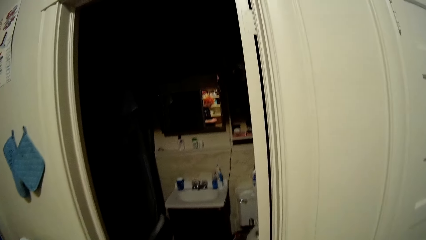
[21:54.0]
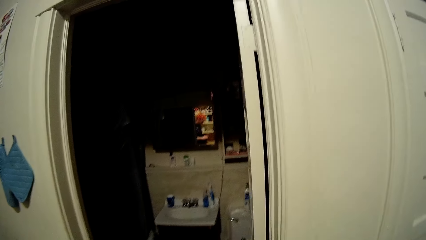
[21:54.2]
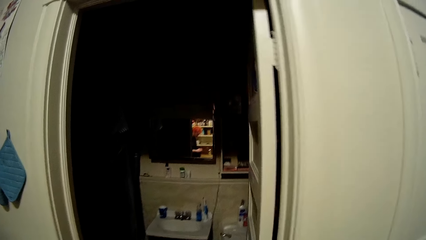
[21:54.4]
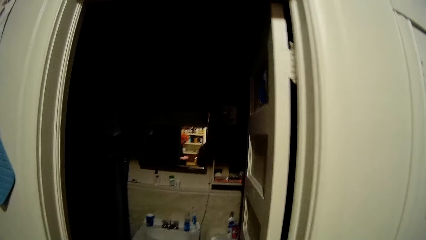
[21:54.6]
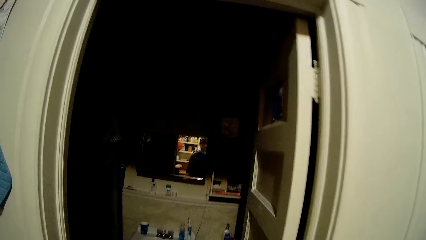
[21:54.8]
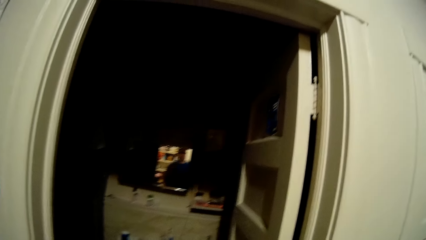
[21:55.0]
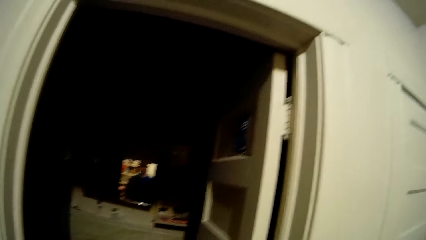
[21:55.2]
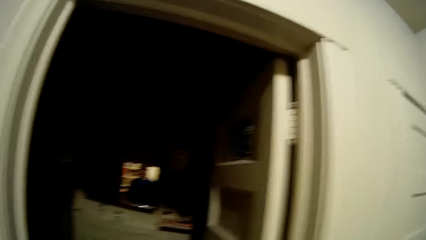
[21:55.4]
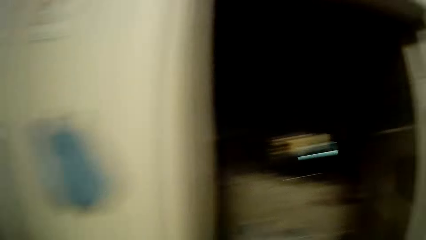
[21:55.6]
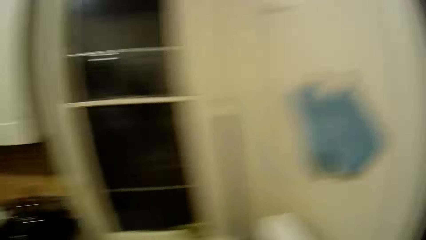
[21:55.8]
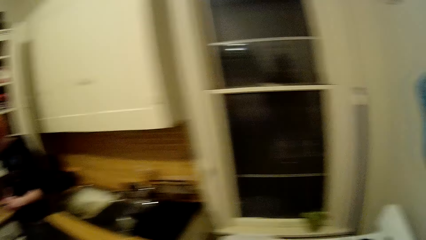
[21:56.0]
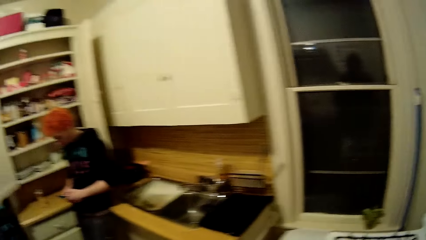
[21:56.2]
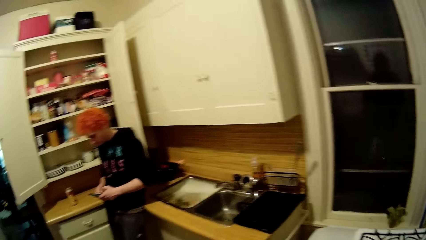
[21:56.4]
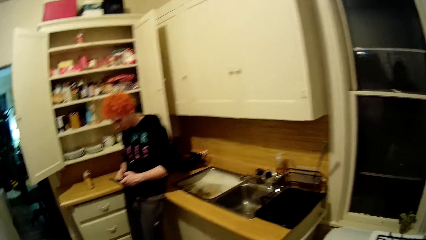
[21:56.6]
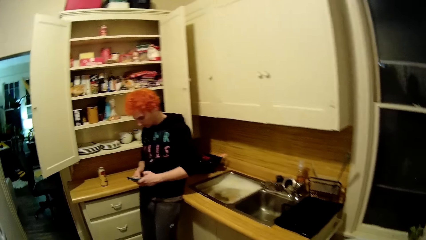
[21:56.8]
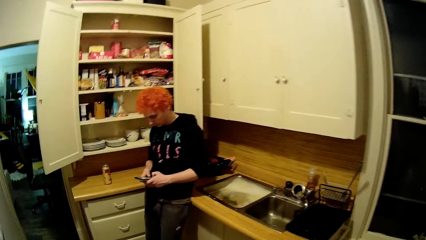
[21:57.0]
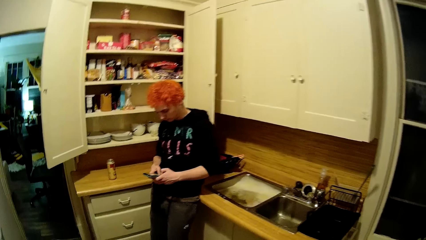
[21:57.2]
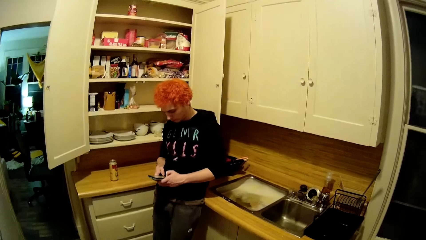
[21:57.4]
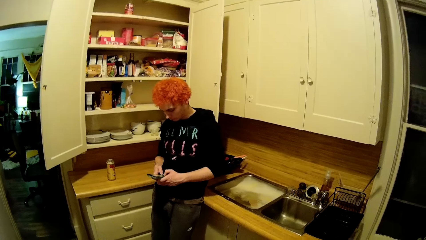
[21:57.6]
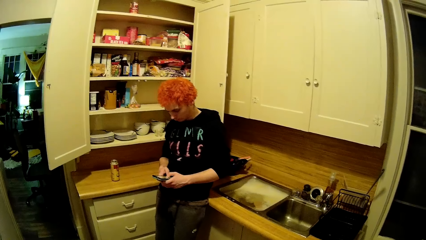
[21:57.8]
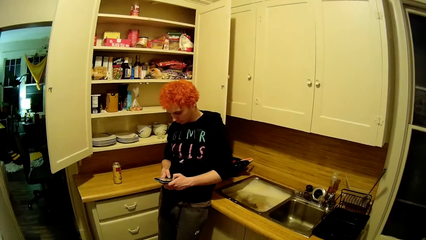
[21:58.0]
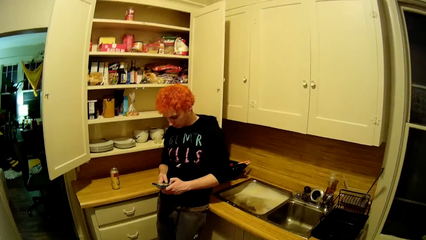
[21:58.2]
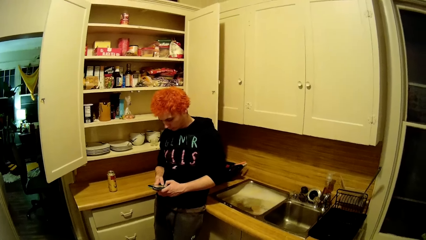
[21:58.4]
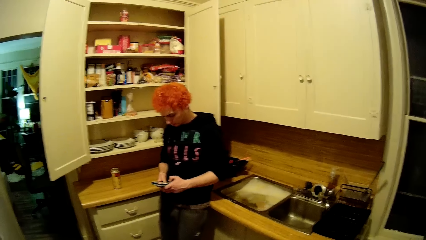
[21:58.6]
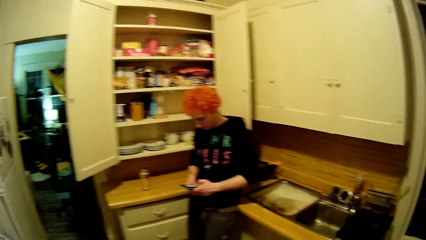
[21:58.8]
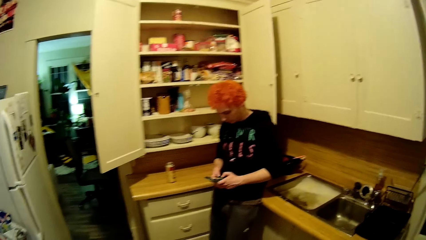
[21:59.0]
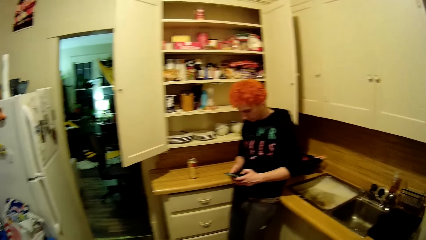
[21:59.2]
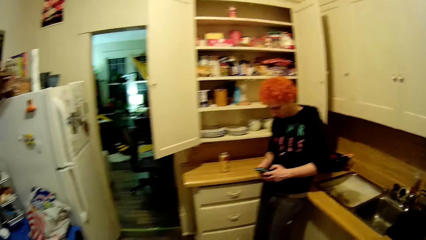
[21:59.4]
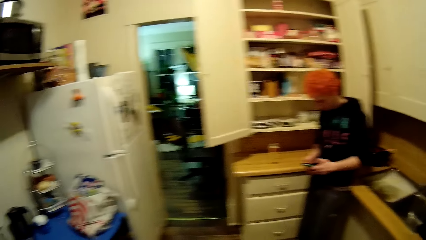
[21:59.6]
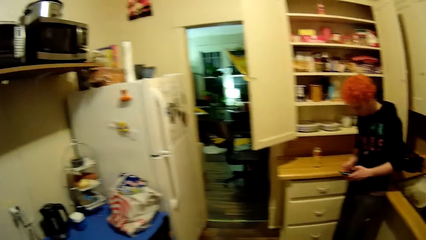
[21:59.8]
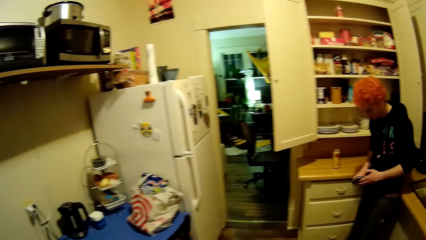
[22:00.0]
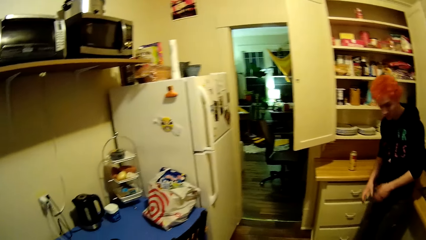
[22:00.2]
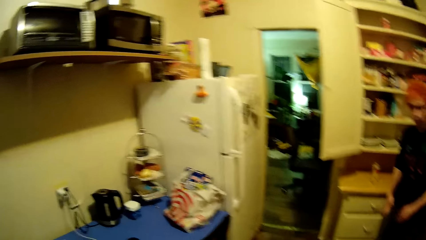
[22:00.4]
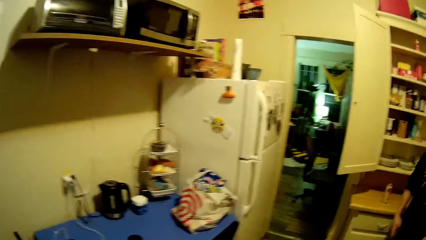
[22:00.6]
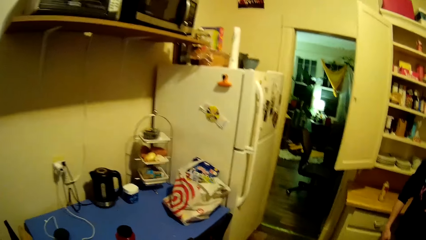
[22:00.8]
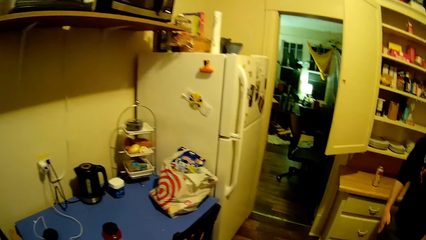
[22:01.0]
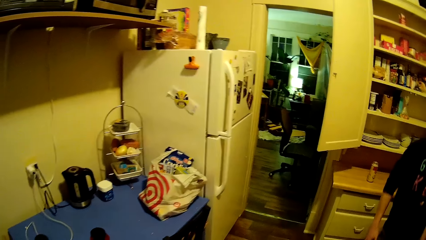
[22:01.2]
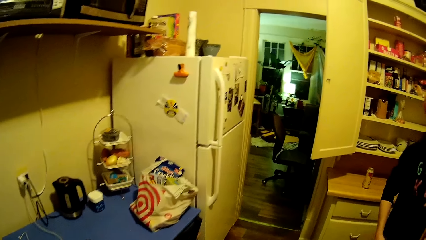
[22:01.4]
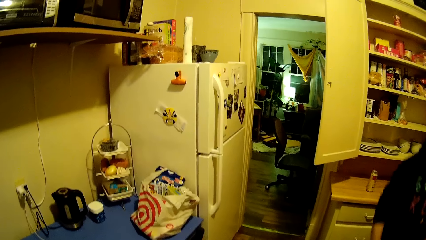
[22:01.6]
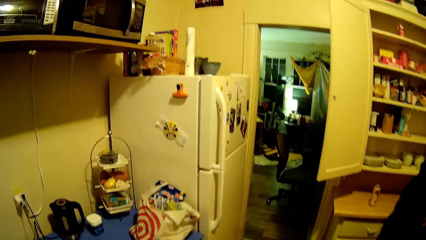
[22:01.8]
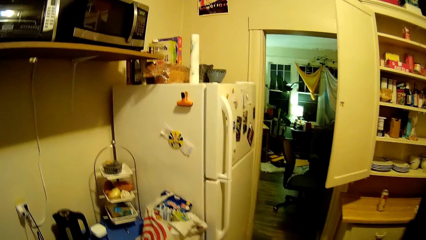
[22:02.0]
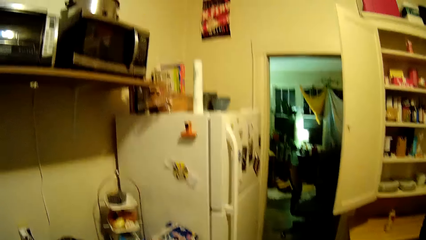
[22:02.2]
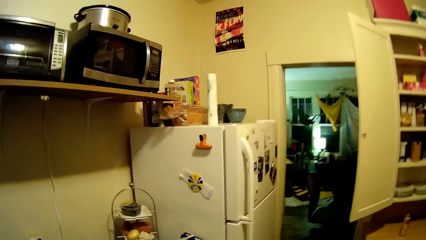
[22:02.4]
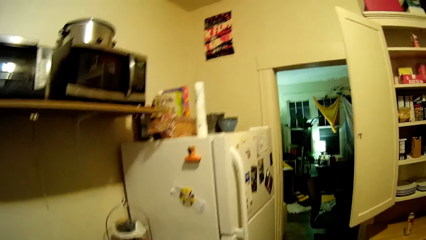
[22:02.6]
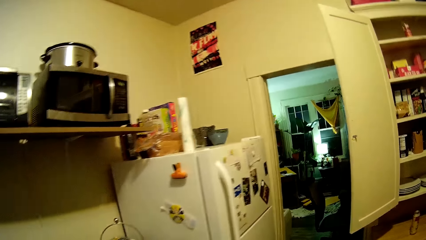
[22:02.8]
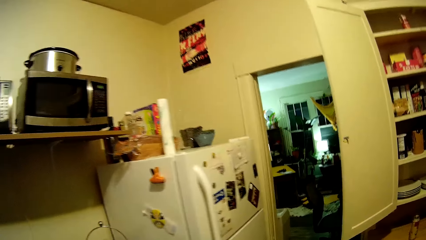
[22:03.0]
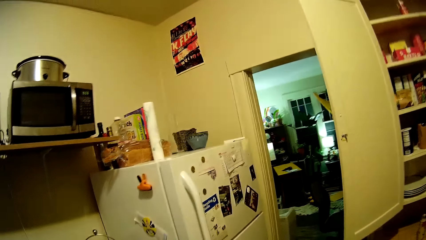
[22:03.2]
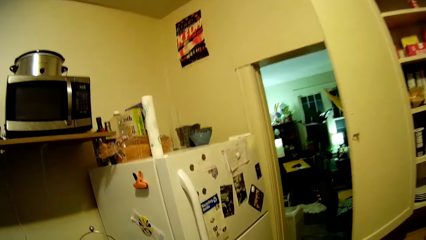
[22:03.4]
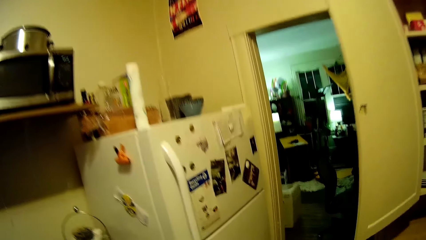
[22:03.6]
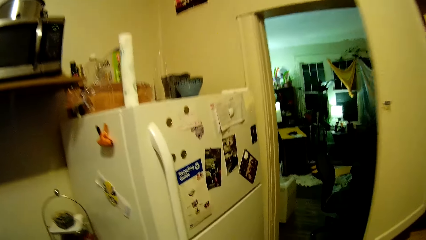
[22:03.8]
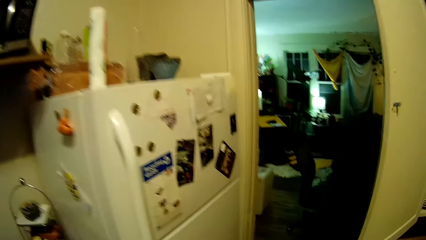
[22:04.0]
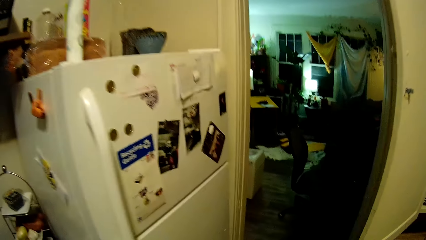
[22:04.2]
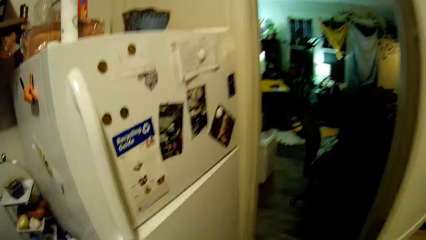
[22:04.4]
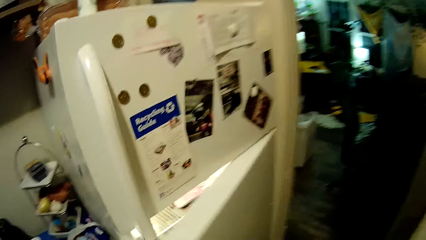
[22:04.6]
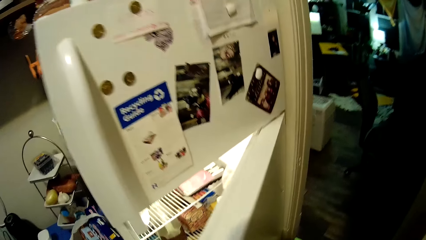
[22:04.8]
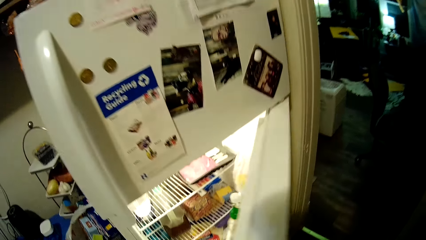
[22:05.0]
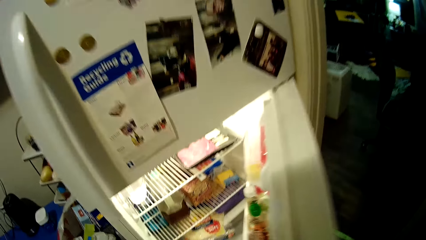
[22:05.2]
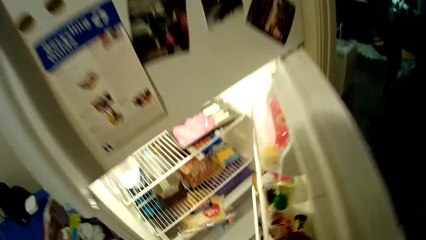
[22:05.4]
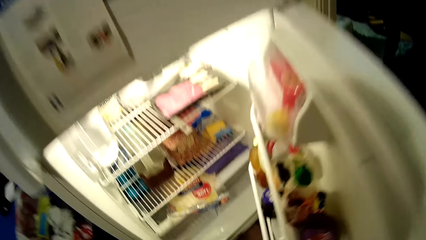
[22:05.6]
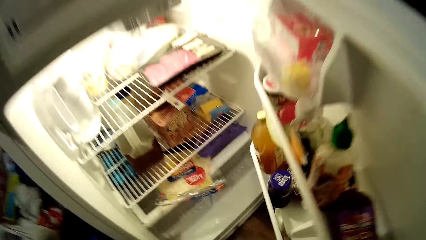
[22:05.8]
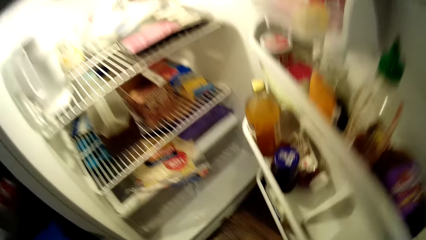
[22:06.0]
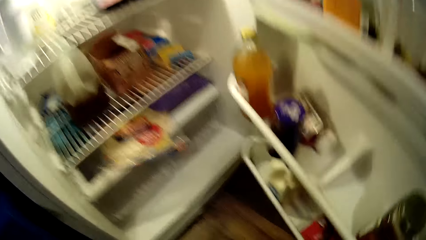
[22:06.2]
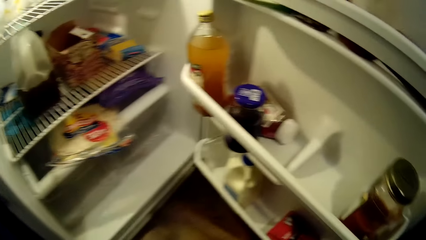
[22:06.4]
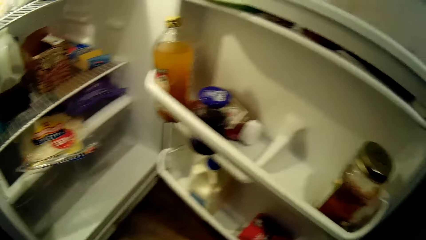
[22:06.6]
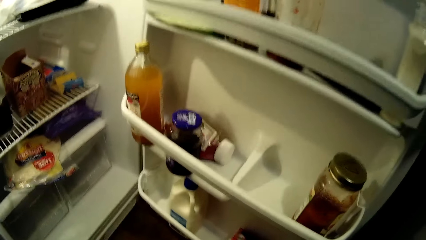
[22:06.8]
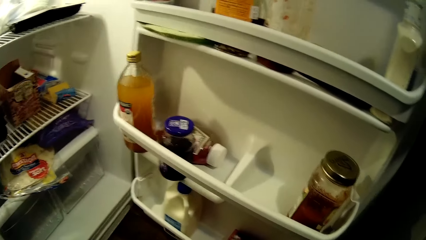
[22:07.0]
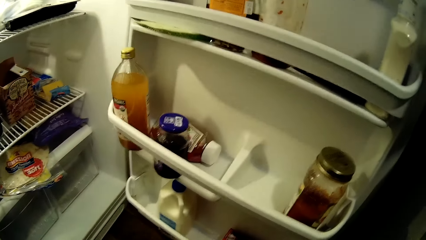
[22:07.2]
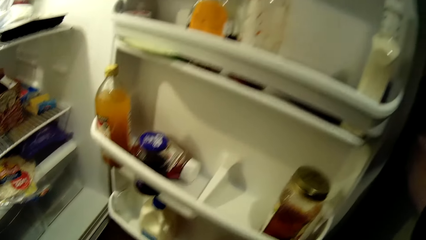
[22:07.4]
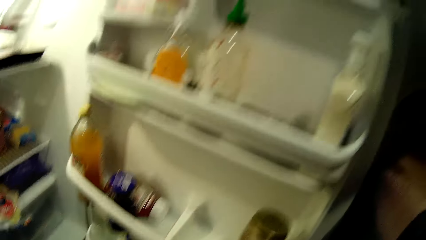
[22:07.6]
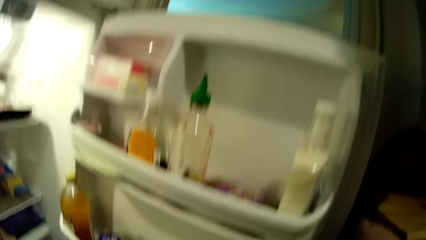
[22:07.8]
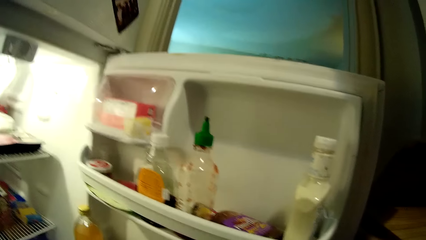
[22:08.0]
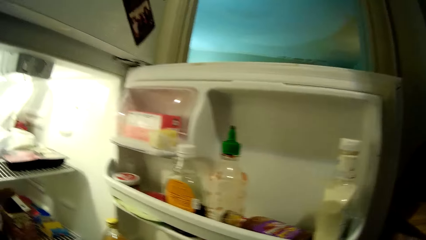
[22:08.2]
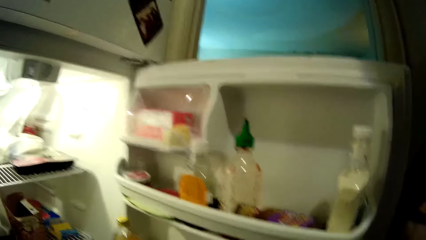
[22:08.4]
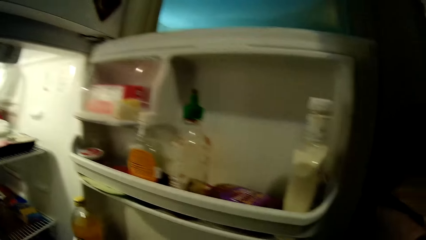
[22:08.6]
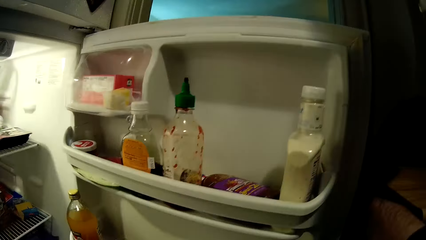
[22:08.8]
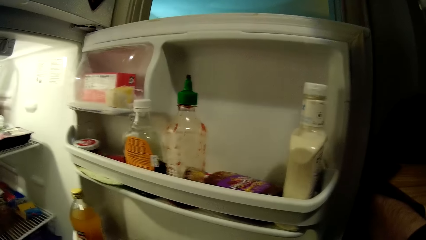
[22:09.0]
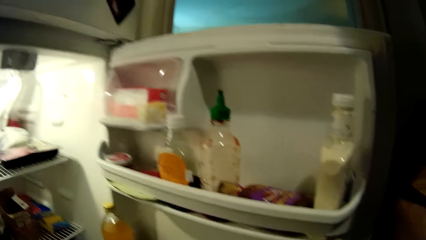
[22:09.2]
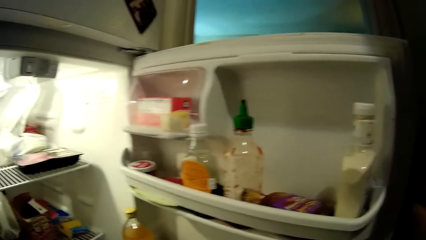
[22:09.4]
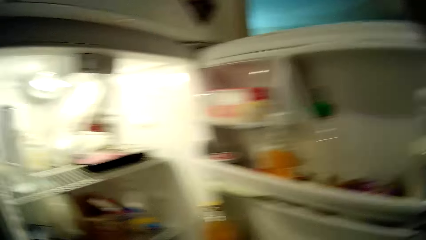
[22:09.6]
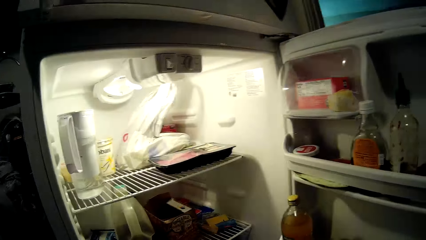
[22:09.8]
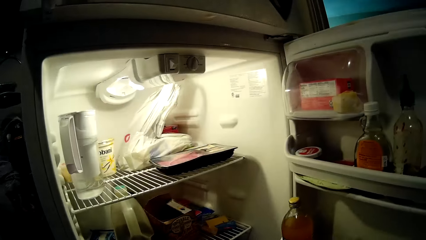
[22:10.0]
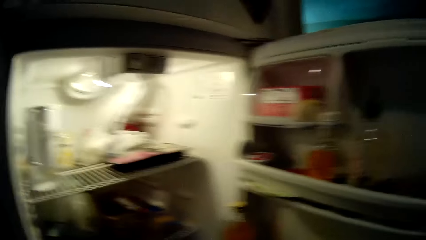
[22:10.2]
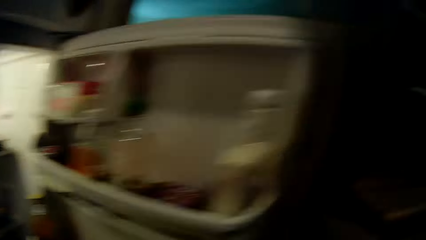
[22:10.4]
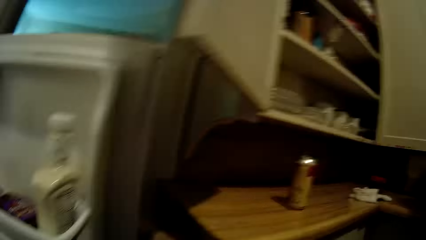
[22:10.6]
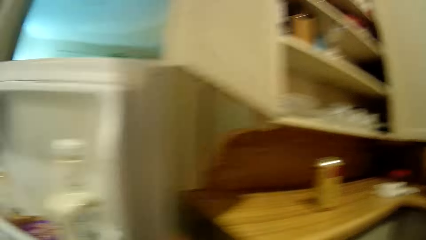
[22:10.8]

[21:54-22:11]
The man operates the phone. The camera wearer walks around the house and opens a fridge door. They look around the fridge.
